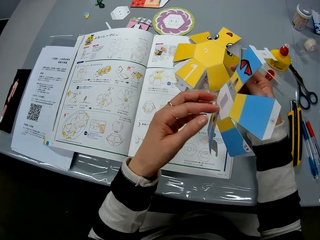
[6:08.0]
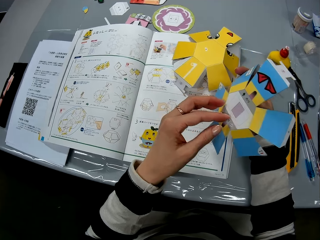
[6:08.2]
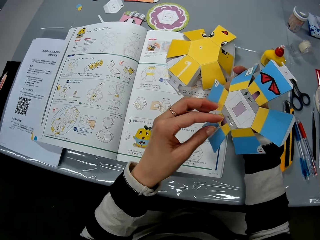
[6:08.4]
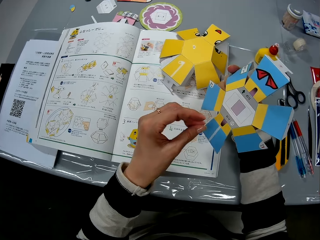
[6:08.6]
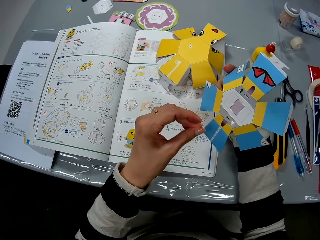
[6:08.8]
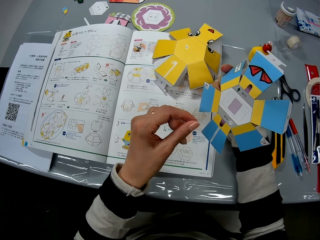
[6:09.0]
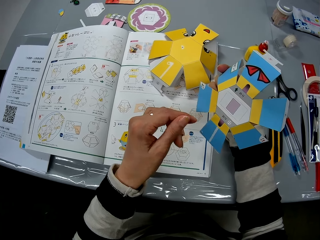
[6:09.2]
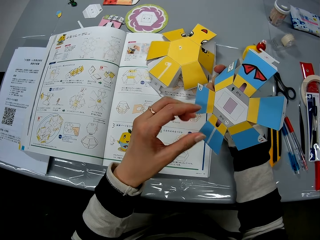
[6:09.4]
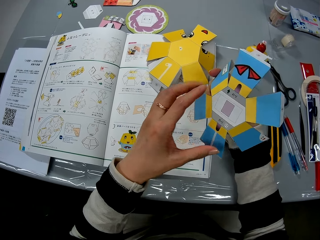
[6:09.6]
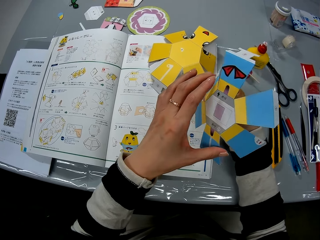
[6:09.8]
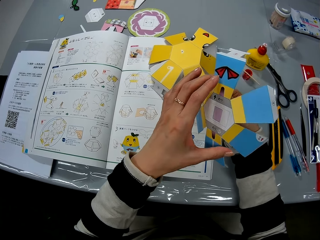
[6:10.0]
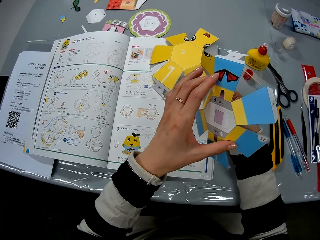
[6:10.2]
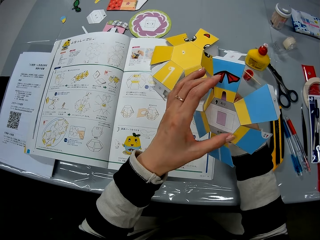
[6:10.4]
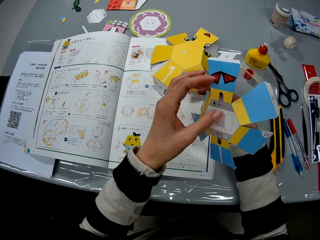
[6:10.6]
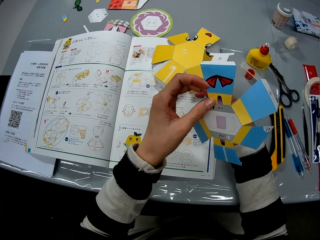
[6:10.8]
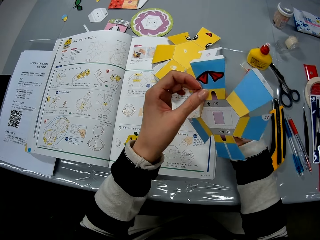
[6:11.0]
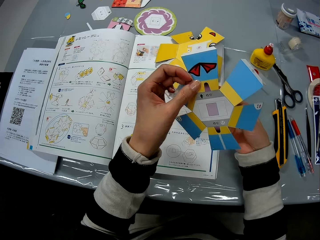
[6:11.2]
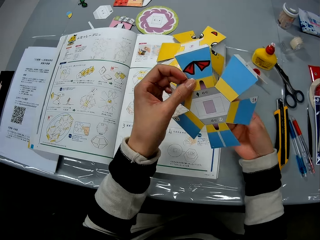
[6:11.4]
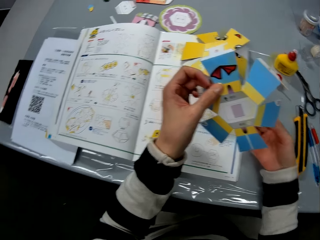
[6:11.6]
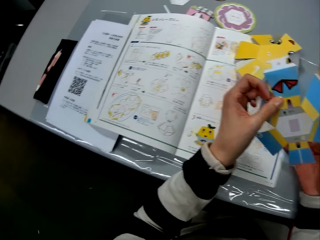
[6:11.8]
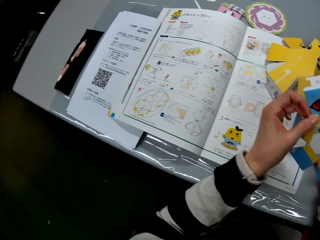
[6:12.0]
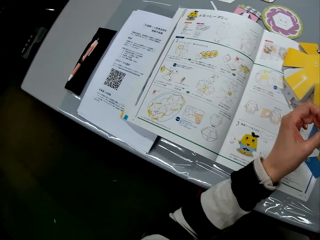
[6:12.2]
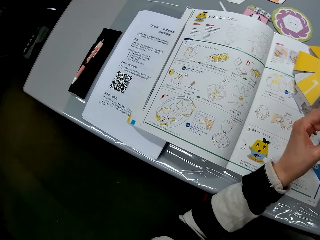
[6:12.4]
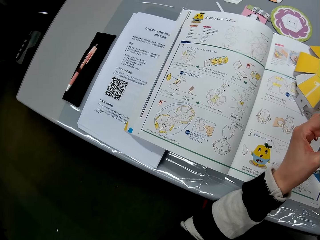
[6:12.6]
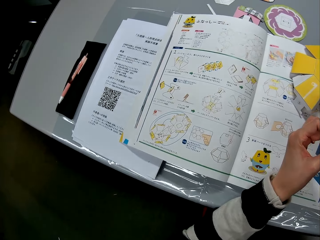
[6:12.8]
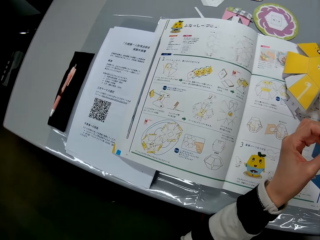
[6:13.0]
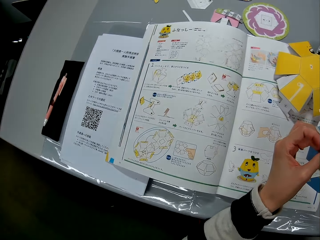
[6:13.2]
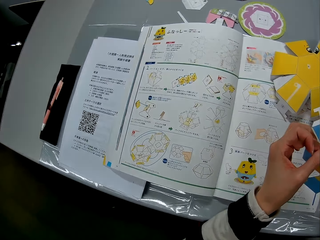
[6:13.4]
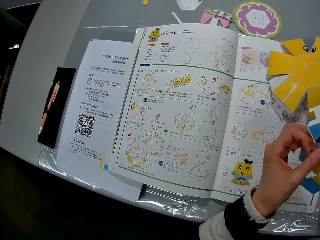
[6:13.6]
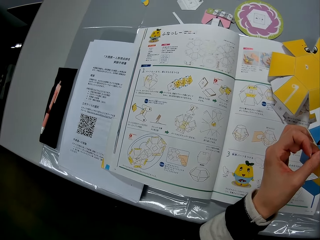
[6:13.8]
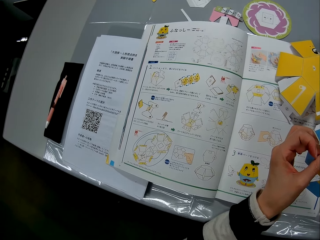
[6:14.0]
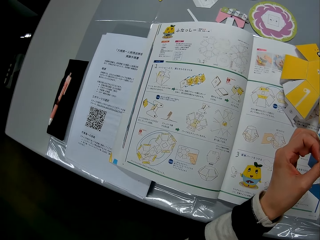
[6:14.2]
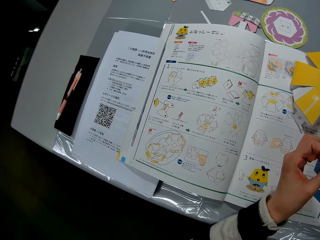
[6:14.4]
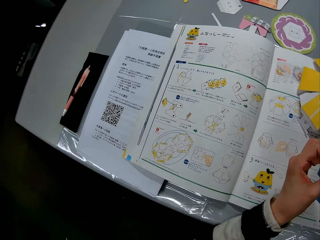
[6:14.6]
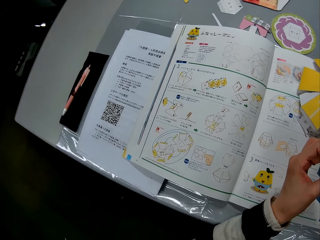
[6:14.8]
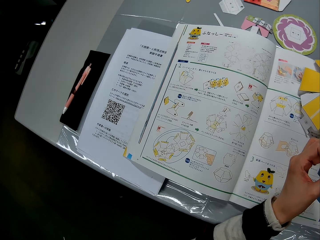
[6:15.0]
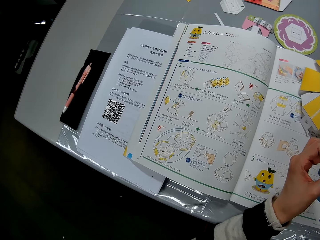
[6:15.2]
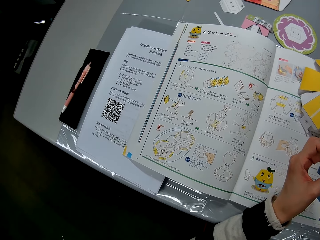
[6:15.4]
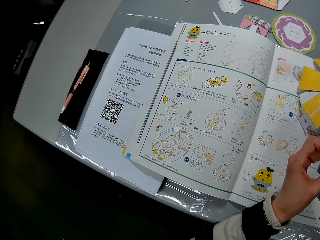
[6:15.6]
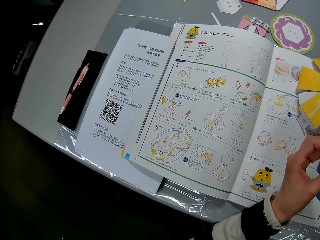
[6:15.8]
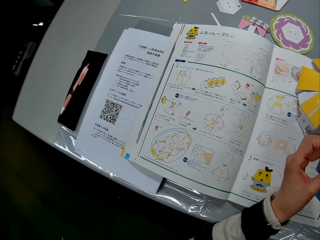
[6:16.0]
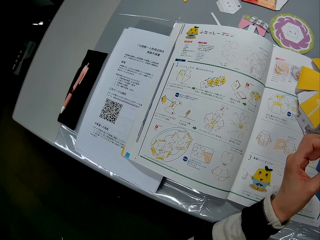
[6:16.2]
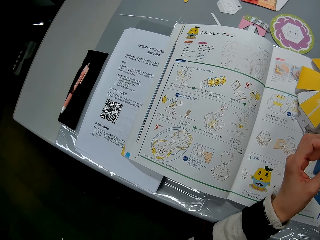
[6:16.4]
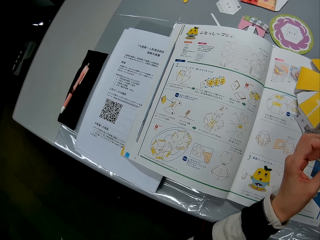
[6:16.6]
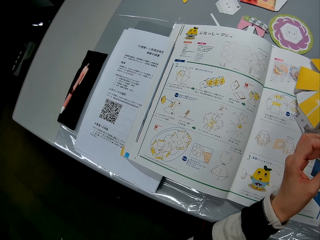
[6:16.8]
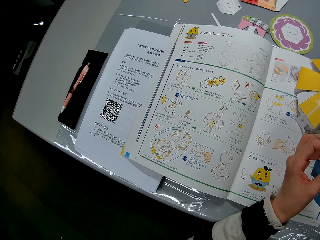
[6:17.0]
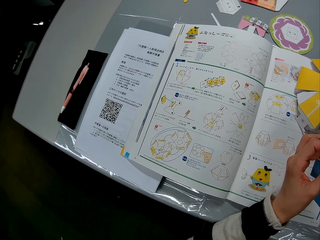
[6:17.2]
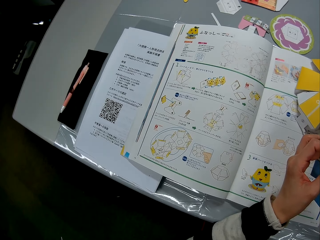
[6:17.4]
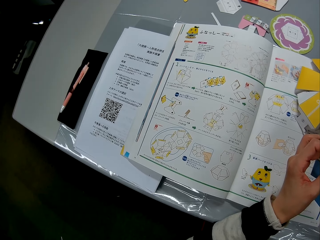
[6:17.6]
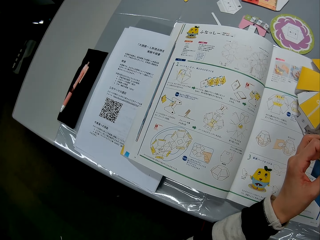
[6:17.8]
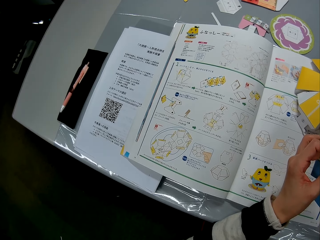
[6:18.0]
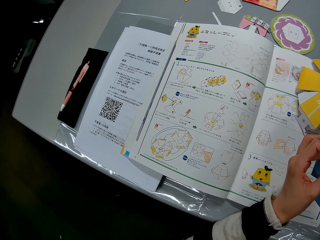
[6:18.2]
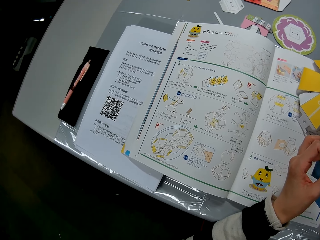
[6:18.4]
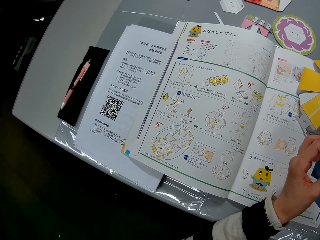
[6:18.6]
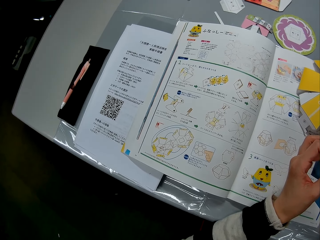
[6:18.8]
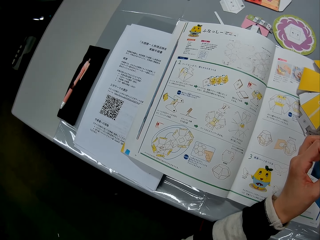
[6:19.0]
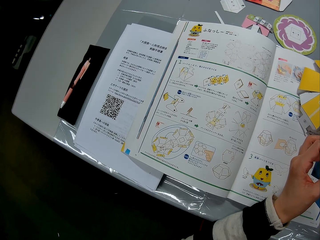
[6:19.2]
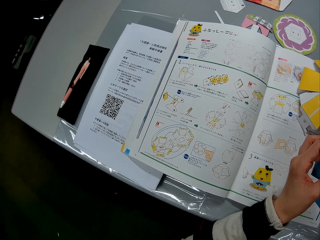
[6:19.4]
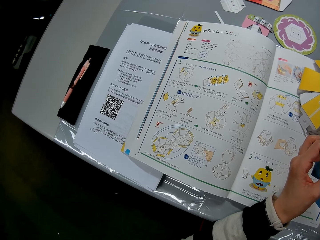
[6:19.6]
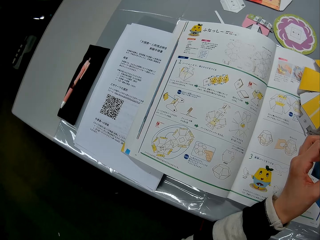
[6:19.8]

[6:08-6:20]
The camera wearer turns over the craft paper in her hands. She checks the craft paper in her hands. She reads the book.

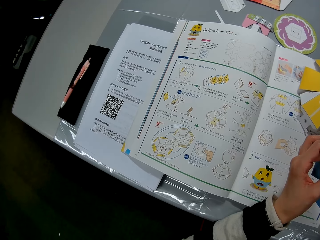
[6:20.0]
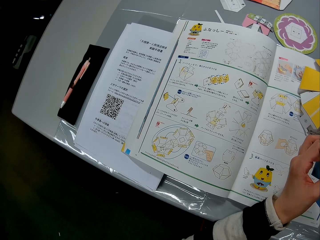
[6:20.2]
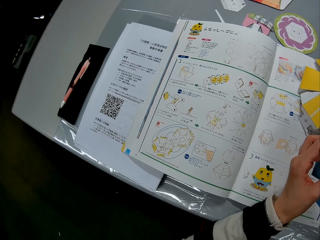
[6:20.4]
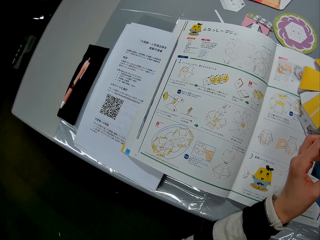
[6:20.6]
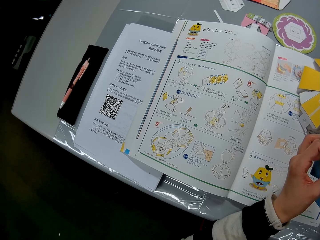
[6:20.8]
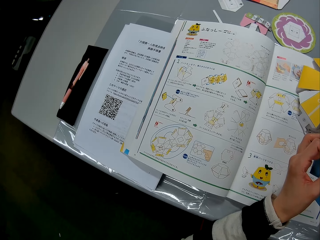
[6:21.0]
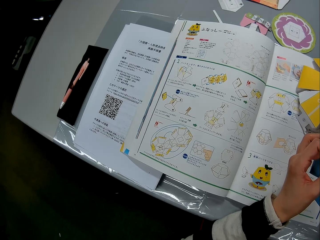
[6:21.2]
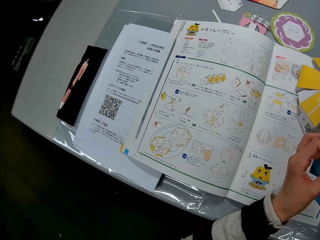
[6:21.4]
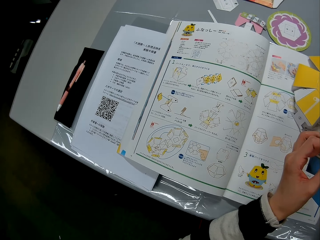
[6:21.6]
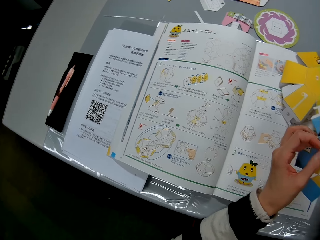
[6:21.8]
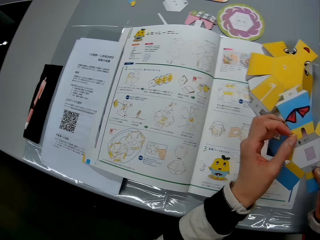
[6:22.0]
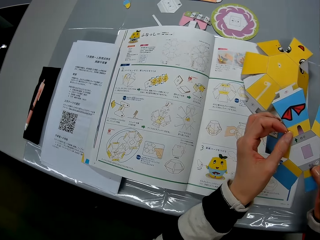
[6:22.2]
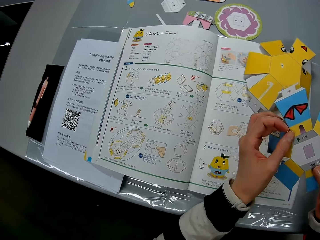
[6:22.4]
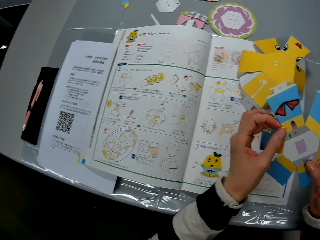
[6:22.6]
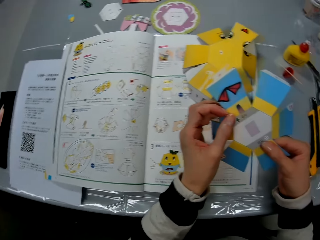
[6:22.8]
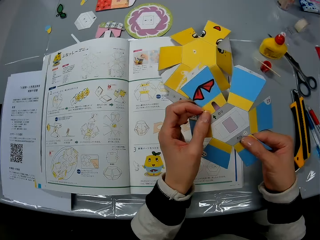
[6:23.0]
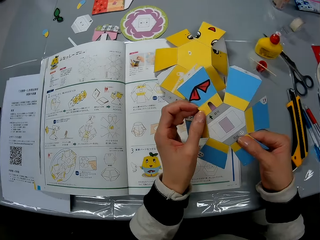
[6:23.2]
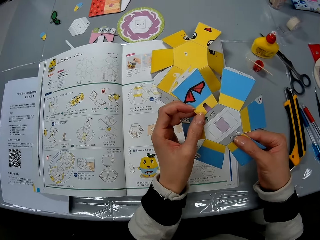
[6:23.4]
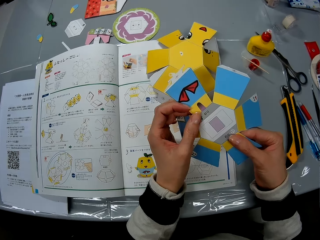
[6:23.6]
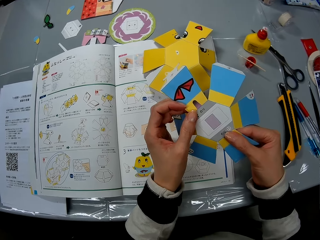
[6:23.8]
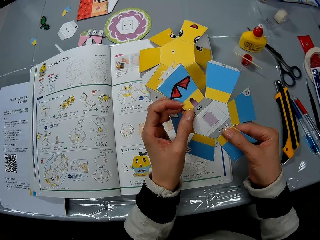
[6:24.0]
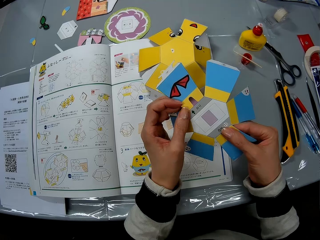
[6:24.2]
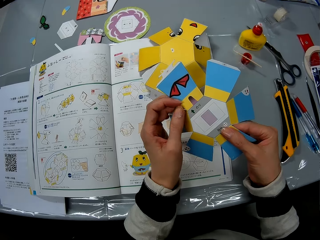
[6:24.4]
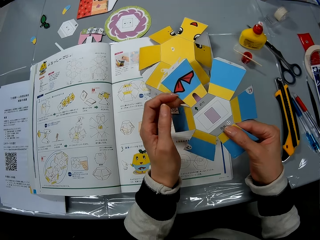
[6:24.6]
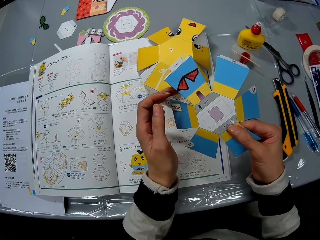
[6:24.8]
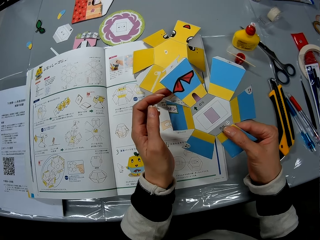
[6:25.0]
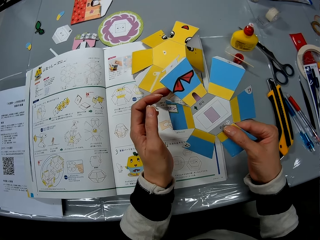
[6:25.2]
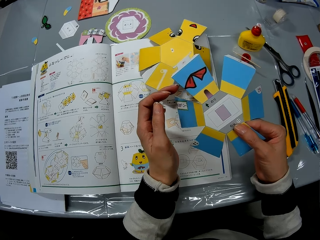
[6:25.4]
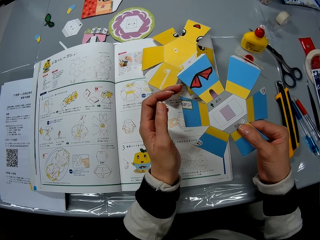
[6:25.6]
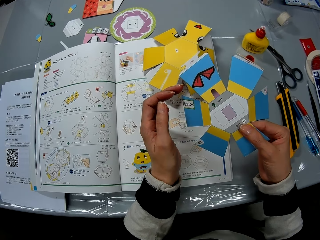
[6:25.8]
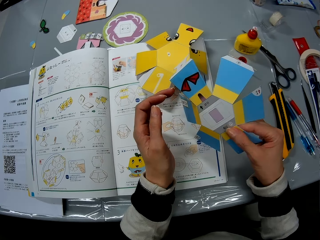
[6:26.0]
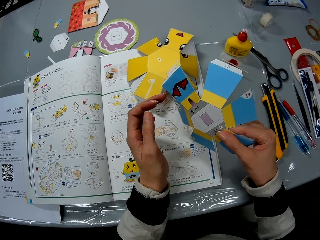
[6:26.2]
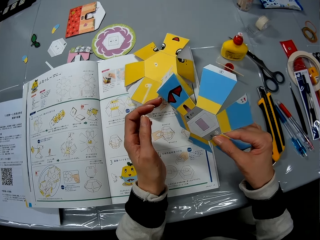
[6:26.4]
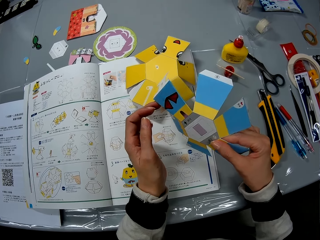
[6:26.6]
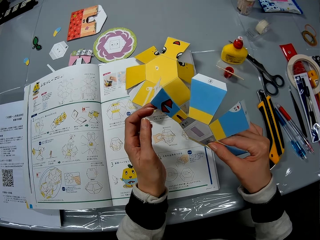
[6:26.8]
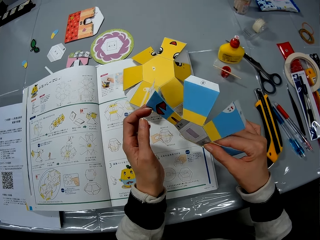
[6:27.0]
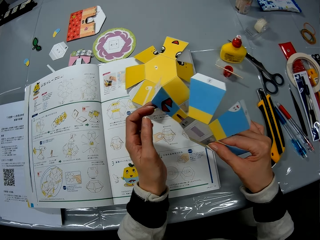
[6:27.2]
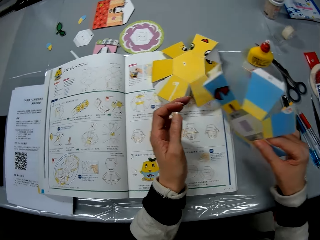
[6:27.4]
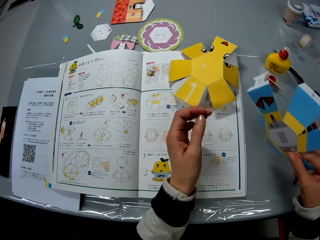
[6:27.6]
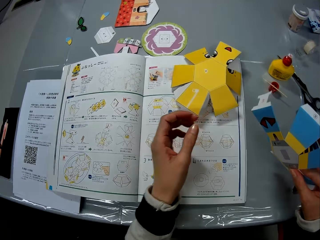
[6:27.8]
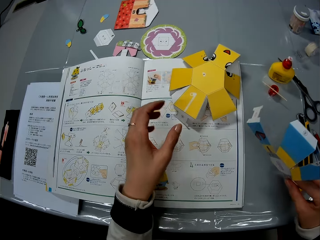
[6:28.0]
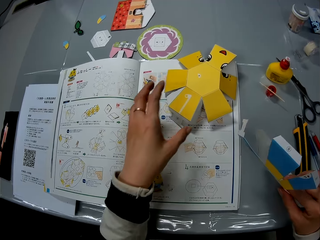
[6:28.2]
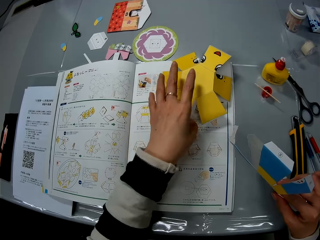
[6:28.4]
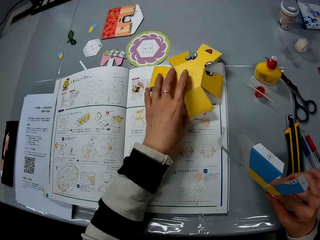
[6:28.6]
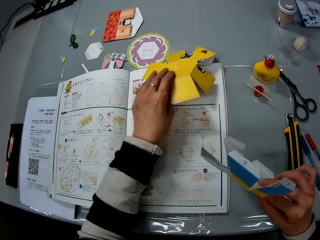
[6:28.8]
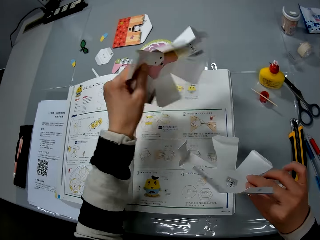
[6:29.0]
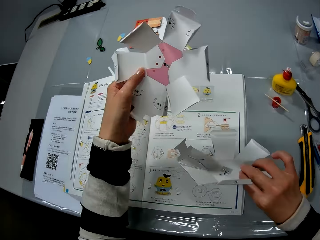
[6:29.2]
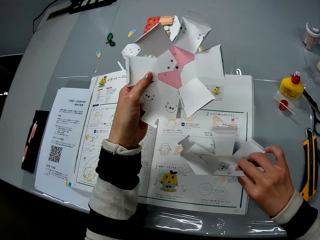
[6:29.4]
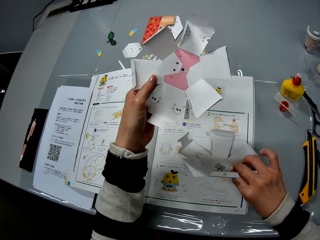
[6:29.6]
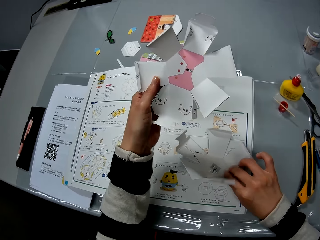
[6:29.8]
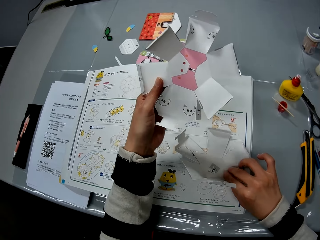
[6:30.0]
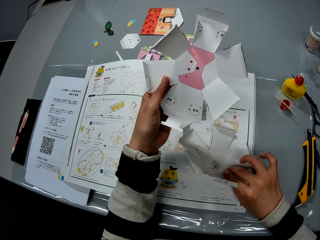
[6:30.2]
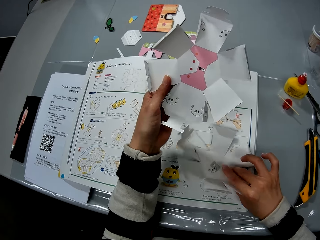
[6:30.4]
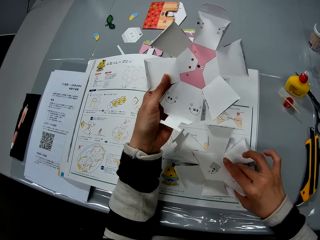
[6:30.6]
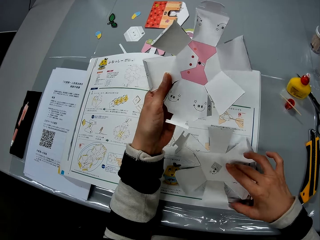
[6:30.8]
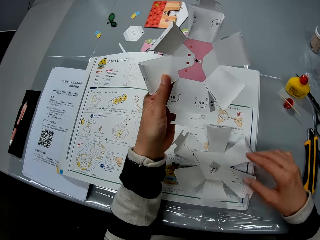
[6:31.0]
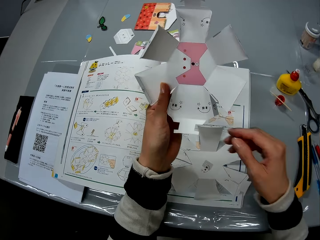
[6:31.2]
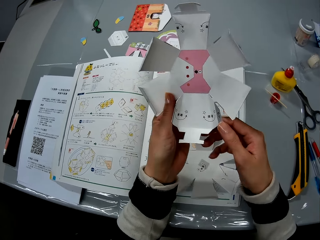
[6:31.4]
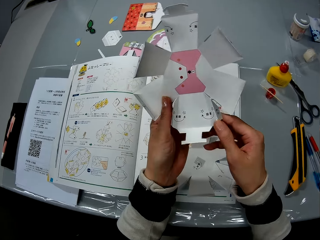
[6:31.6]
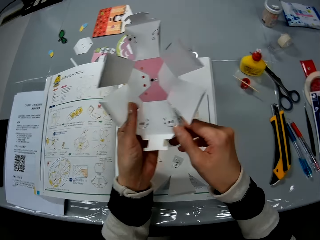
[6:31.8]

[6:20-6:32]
The camera wearer rubs the craft paper with her left hand. She checks the craft paper or decoration in her hands. She picks up another craft paper from the table with her left hand. She holds the decoration. She drops the craft paper in her right hand on an instruction manual.
